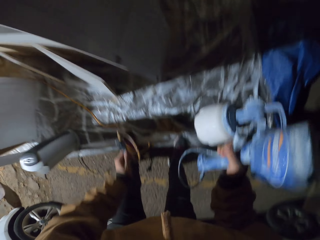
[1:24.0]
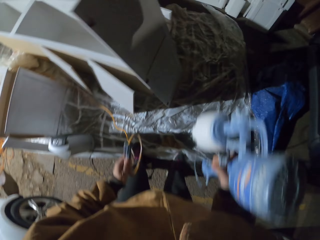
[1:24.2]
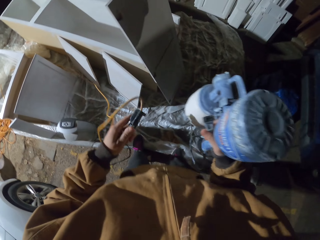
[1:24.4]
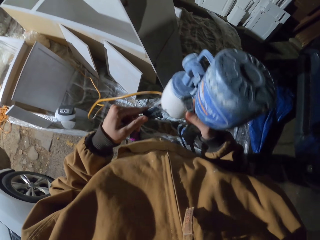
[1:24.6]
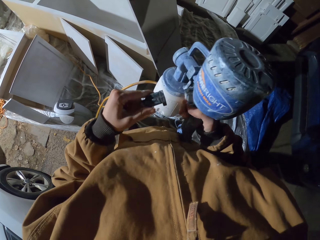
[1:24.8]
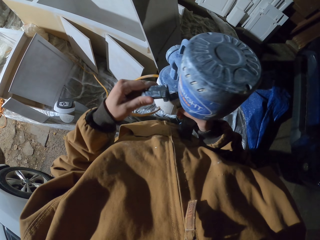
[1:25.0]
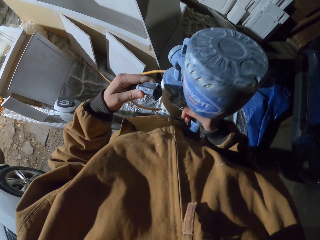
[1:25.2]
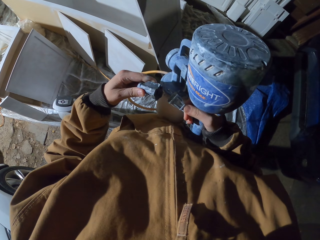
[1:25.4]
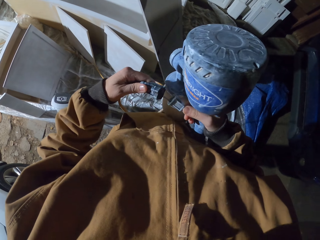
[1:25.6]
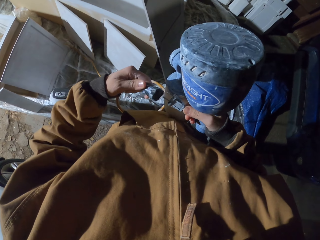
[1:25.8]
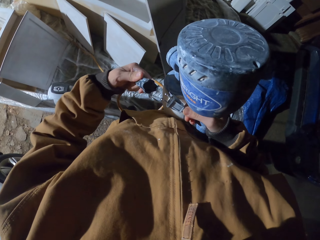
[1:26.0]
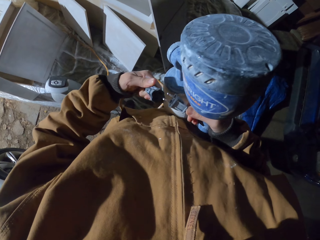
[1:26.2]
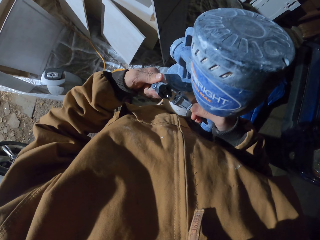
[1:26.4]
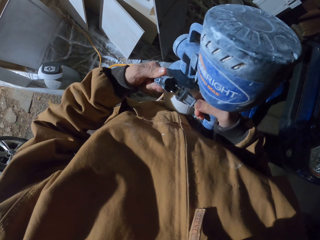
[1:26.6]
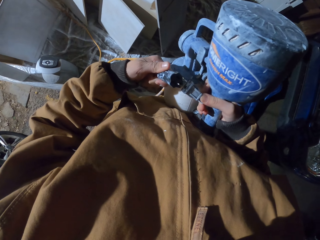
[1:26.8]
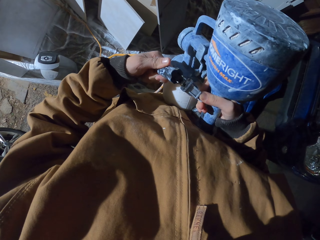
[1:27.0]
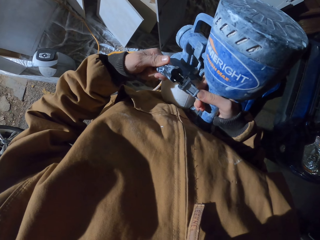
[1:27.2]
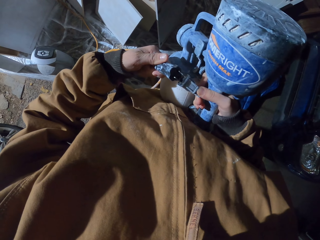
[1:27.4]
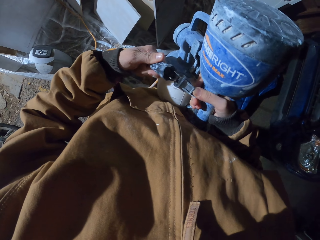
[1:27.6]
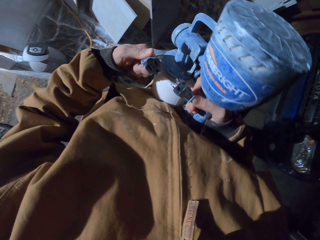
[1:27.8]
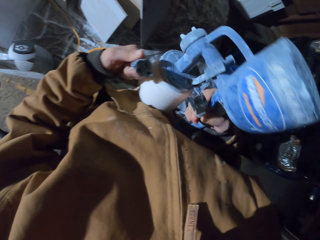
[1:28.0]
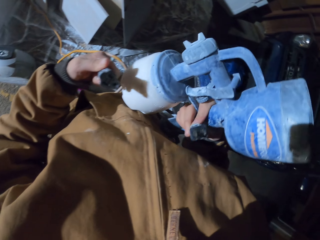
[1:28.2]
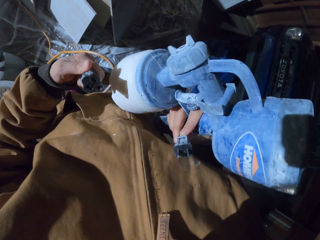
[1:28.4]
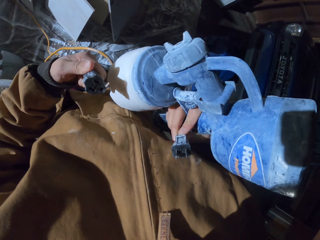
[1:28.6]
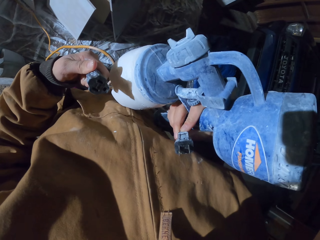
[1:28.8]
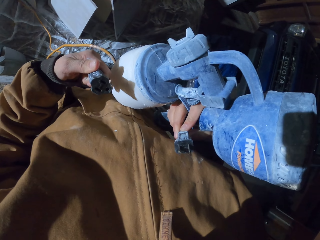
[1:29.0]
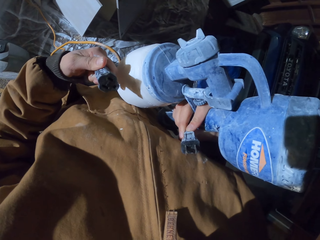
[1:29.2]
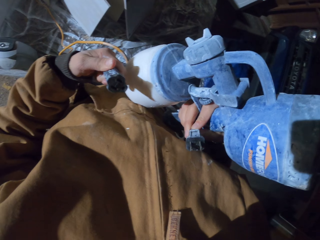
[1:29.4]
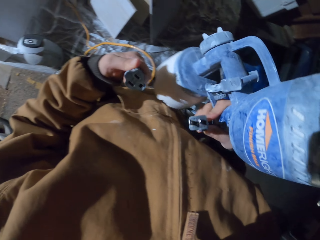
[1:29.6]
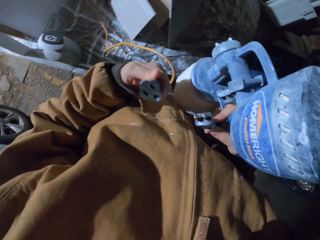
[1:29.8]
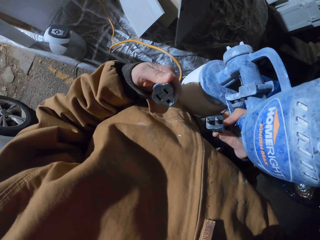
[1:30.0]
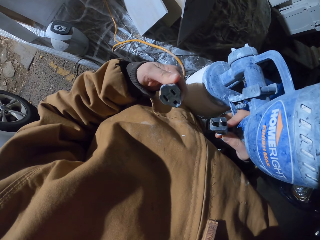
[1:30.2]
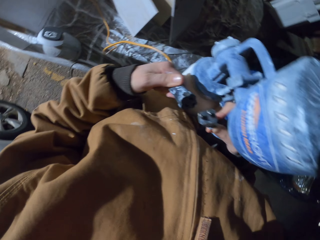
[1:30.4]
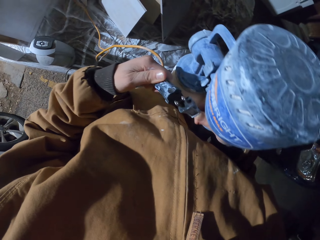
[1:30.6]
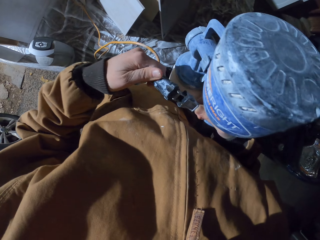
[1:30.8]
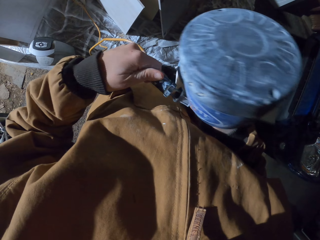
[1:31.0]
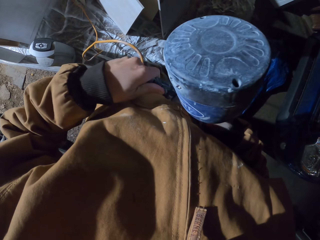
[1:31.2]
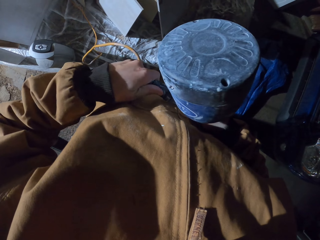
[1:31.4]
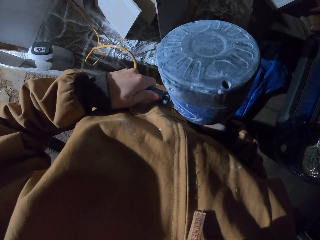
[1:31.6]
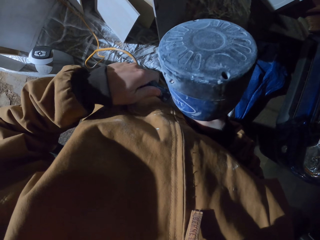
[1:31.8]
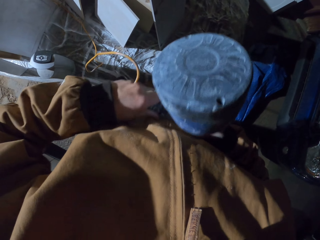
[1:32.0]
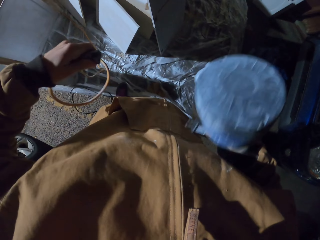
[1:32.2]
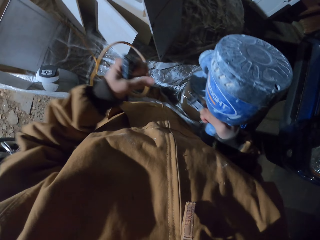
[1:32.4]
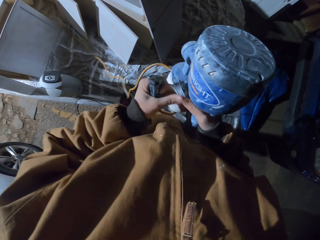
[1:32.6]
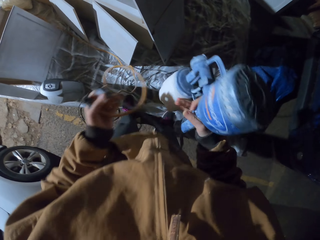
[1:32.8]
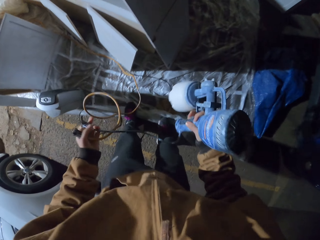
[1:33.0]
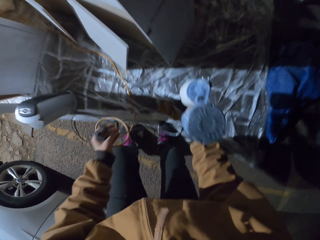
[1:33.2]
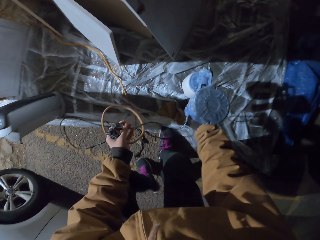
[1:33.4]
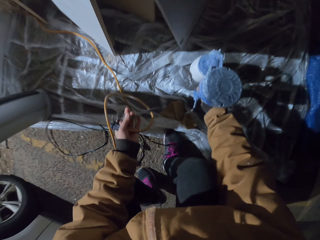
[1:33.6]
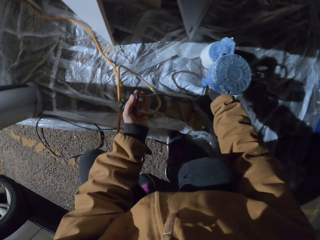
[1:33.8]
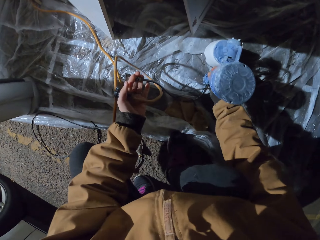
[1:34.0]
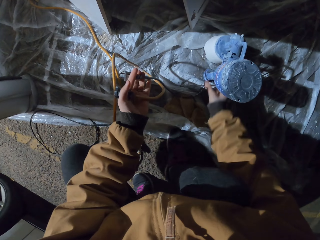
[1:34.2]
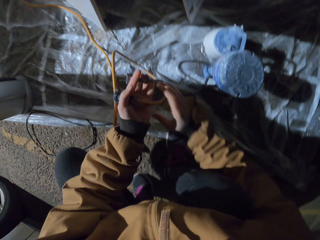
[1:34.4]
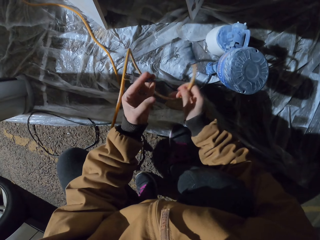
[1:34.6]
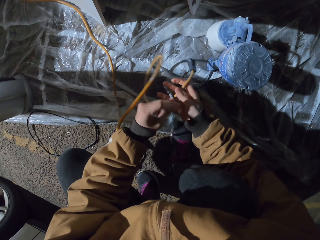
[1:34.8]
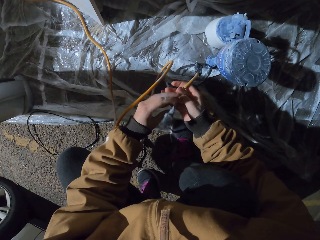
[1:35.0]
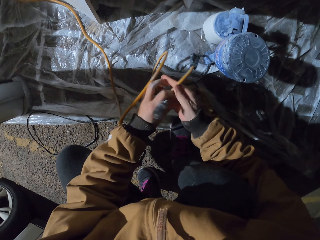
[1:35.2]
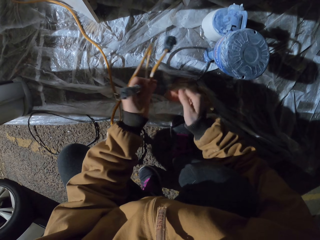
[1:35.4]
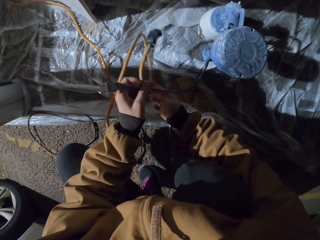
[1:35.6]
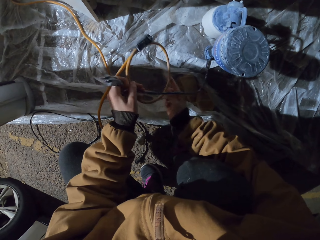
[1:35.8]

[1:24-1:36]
The camera wearer shakes a HomeRight sprayer. They plug the paint sprayer to the power cord. They put the paint sprayer on the floor.

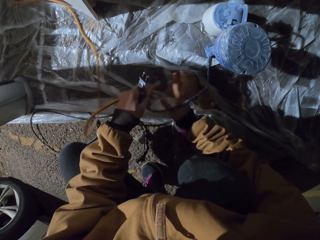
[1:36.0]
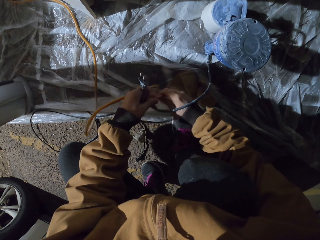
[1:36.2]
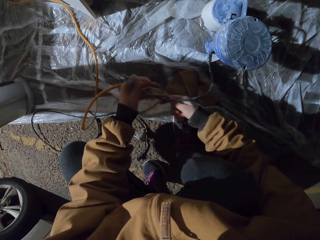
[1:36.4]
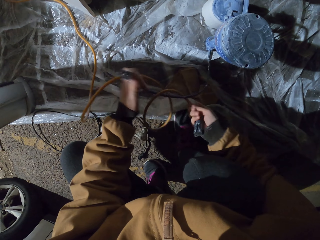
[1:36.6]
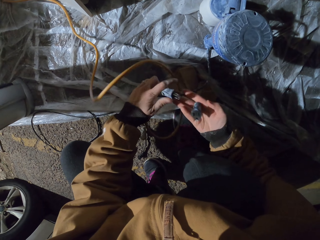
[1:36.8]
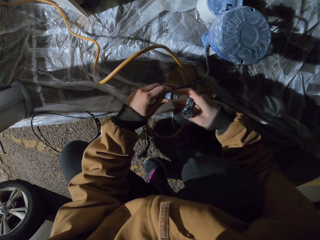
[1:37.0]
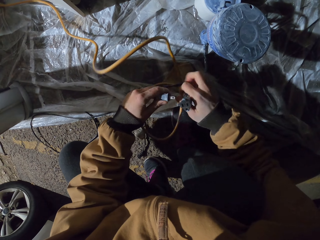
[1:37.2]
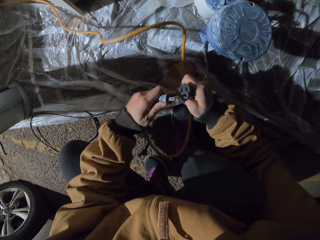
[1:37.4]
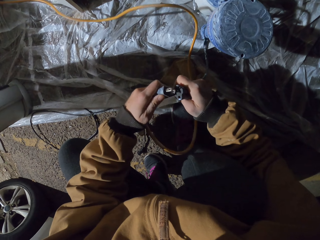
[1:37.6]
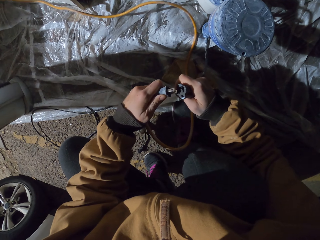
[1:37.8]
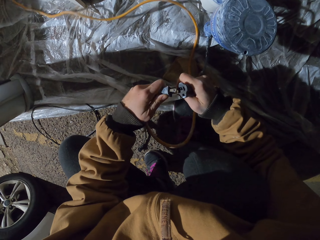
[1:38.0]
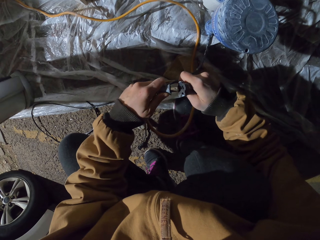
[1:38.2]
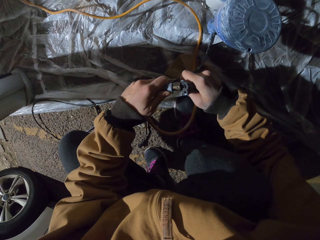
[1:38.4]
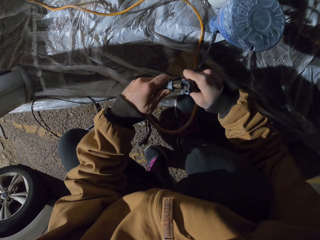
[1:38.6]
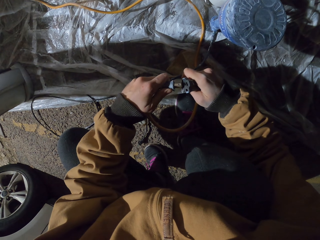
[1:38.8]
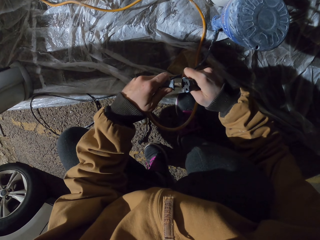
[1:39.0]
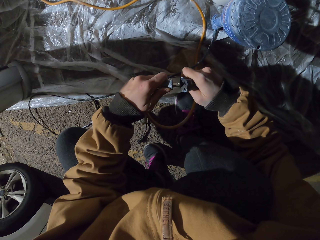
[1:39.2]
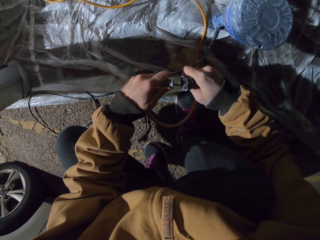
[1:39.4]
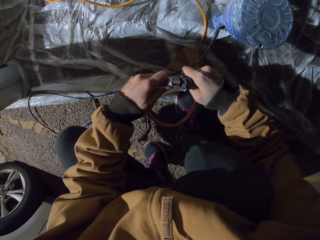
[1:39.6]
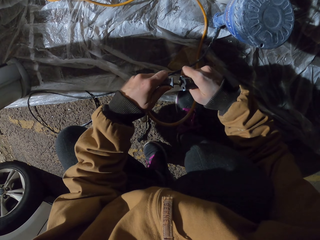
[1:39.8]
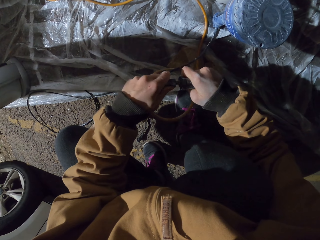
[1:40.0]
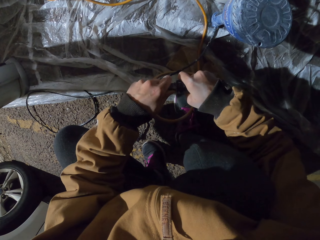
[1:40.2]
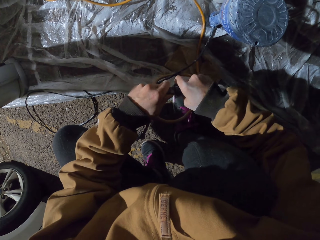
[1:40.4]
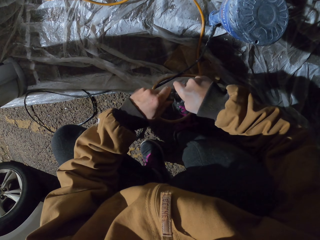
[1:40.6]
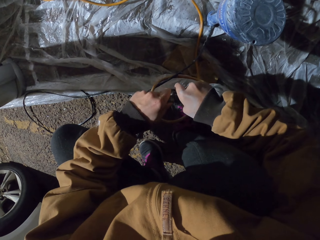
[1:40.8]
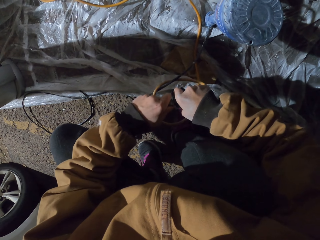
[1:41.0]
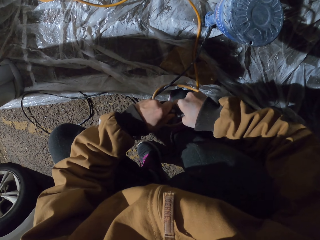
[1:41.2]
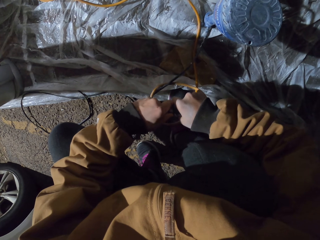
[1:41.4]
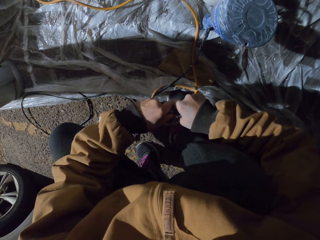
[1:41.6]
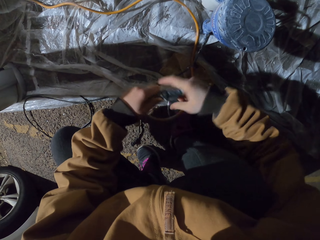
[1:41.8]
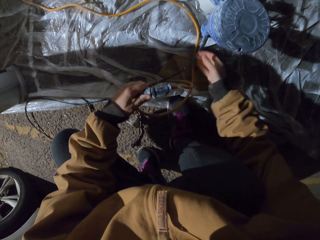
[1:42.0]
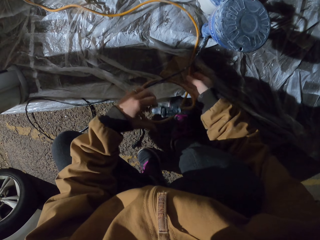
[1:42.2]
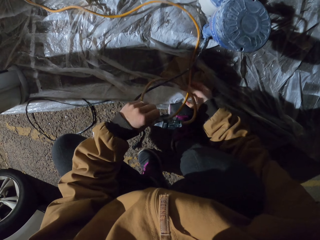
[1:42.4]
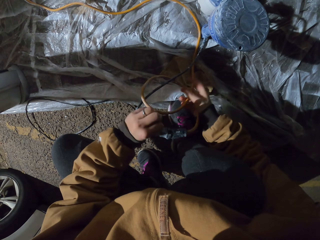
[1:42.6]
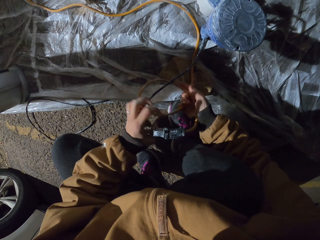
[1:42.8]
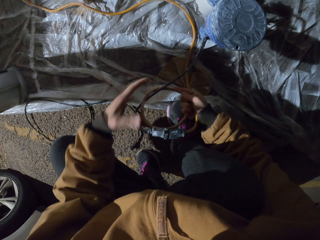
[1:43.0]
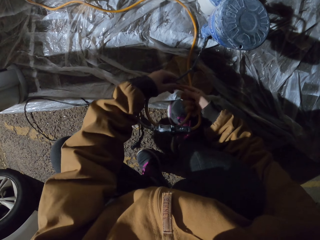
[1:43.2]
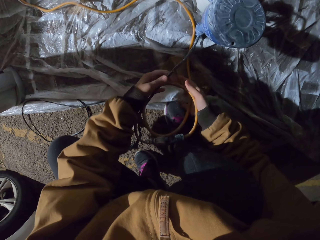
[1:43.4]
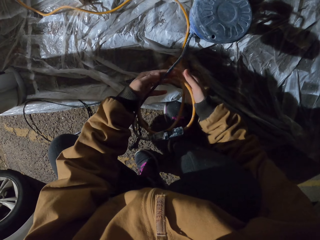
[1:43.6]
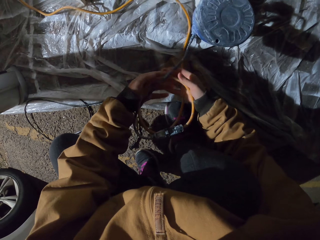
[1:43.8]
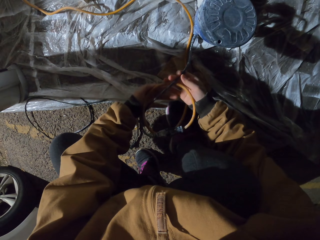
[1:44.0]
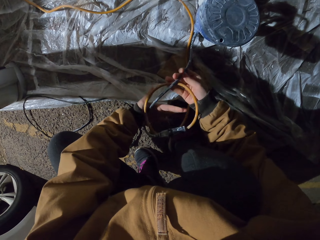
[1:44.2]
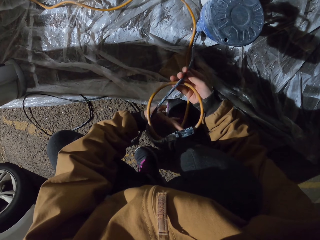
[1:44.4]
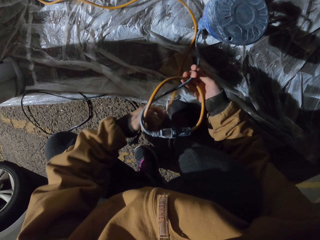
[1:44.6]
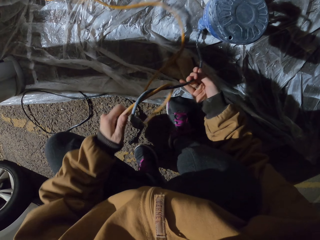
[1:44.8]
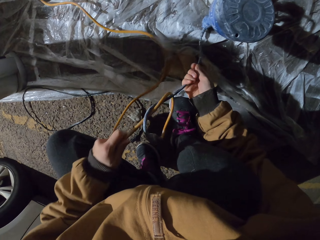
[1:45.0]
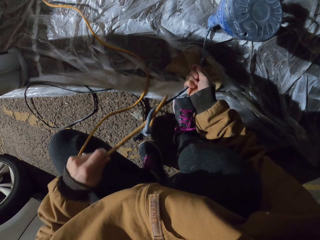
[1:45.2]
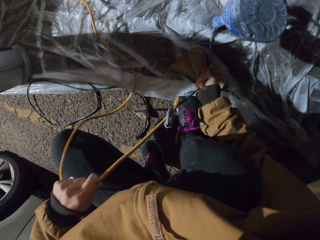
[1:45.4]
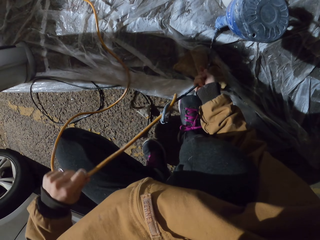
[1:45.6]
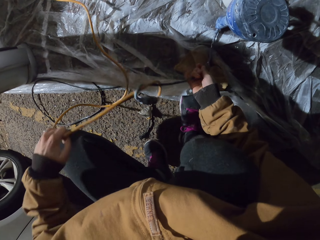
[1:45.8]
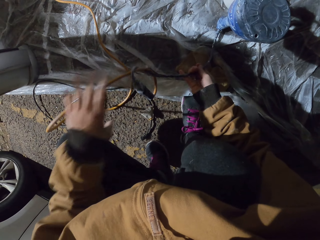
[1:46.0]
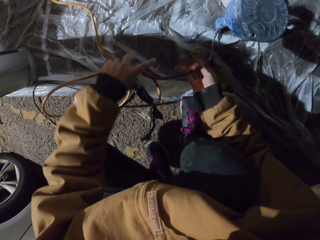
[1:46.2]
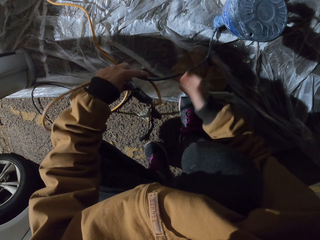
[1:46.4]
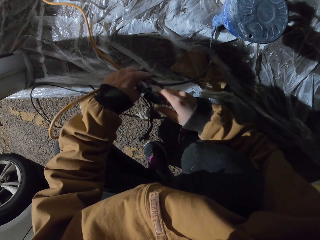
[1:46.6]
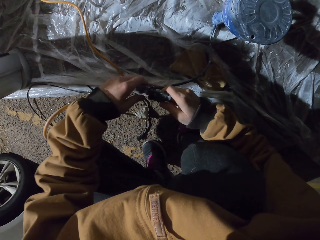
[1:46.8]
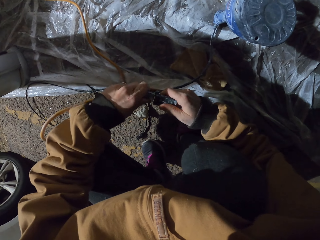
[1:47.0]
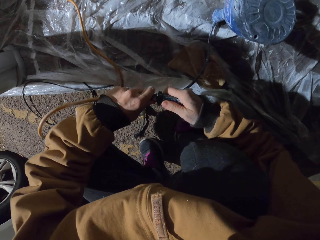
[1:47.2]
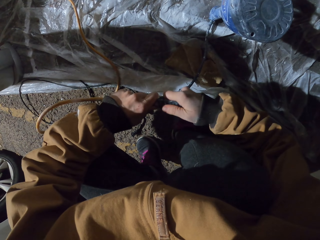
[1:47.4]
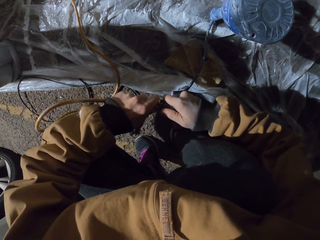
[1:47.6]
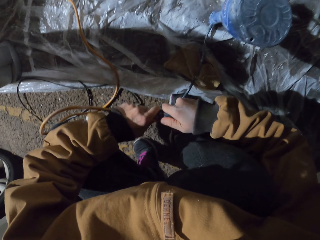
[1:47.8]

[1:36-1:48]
The camera wearer plugs the paint sprayer to the power cord. They pull the power cord.
